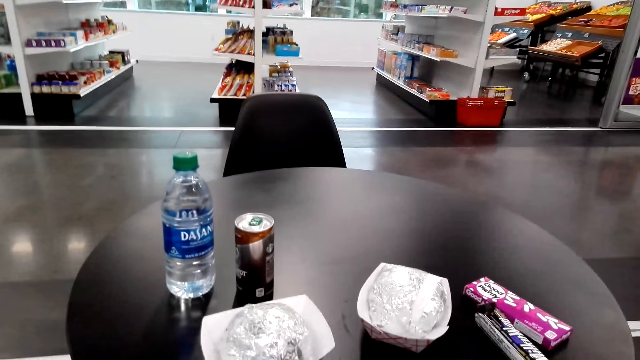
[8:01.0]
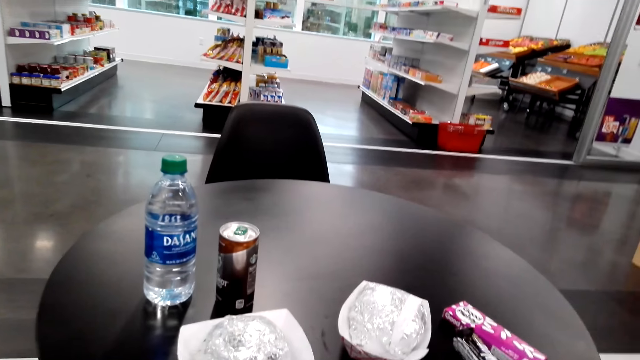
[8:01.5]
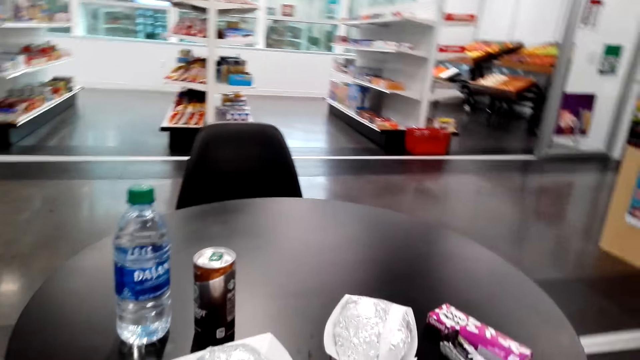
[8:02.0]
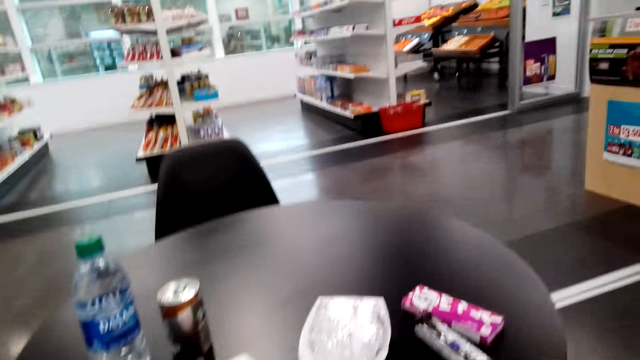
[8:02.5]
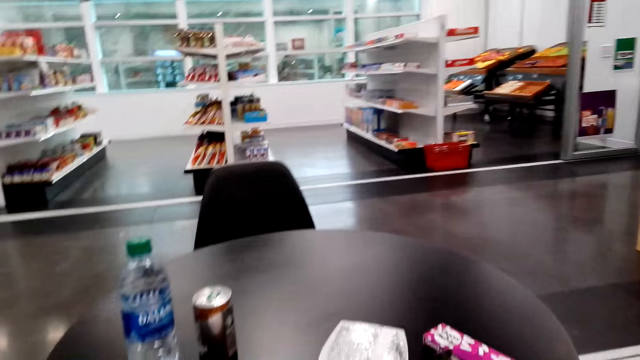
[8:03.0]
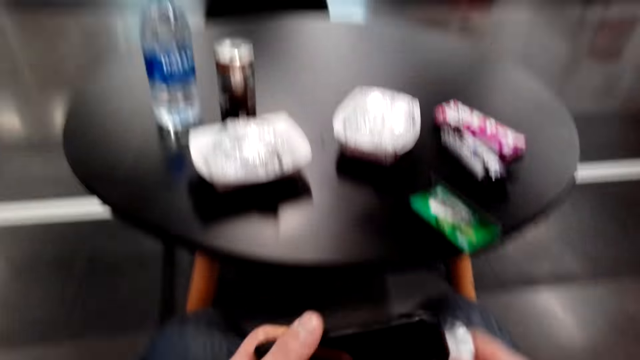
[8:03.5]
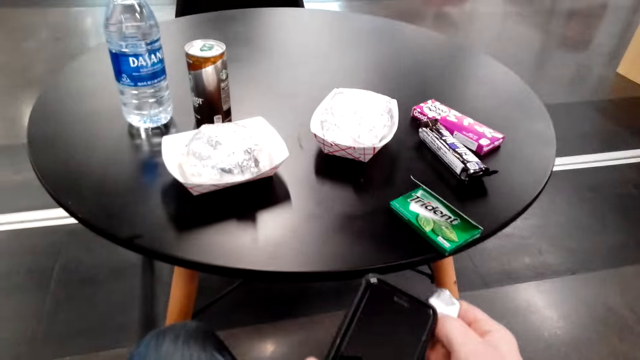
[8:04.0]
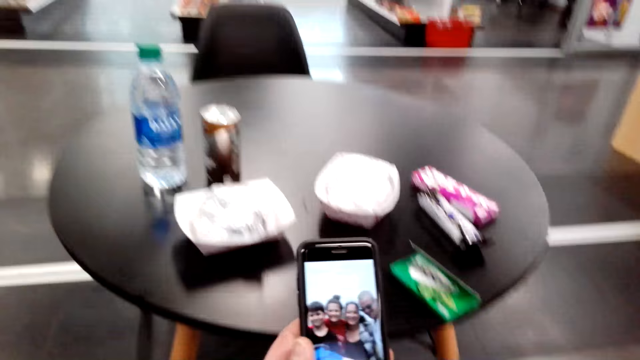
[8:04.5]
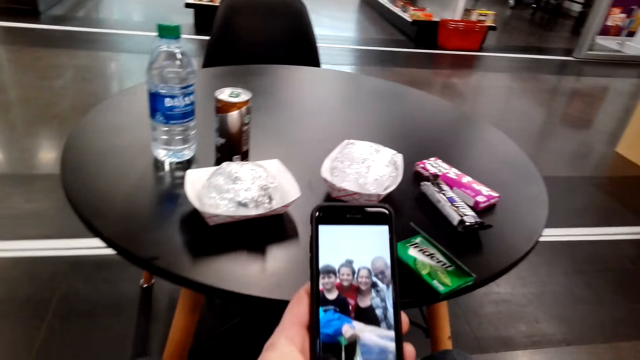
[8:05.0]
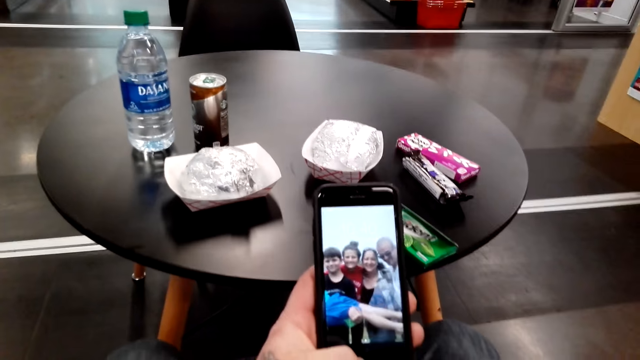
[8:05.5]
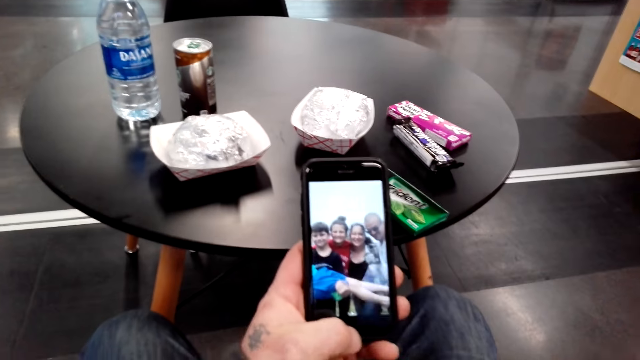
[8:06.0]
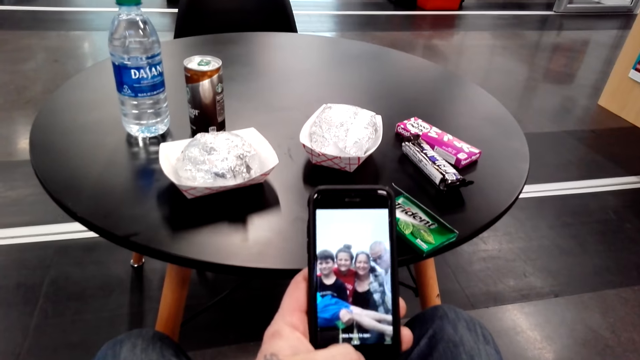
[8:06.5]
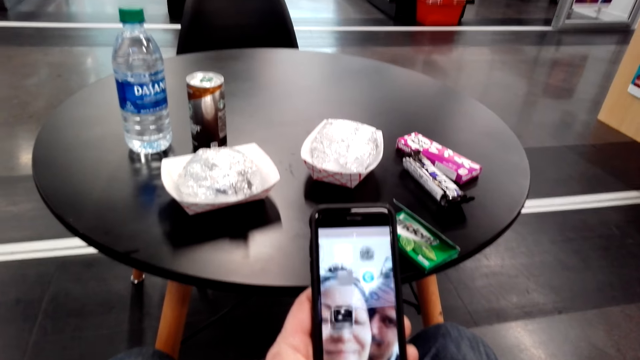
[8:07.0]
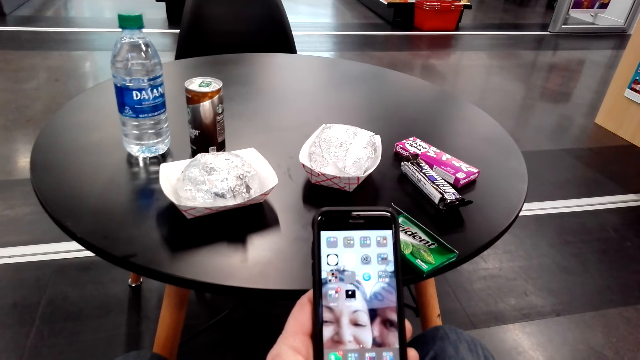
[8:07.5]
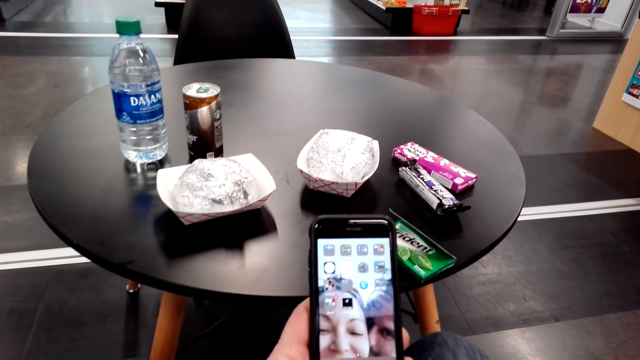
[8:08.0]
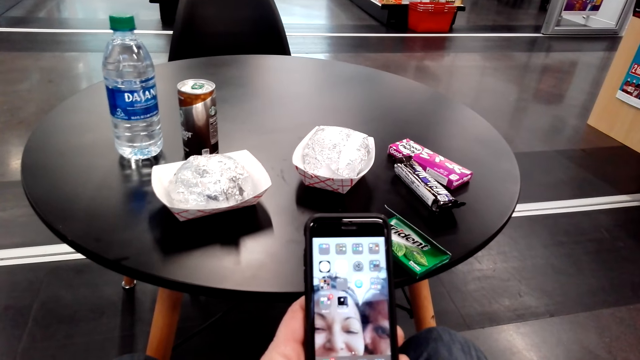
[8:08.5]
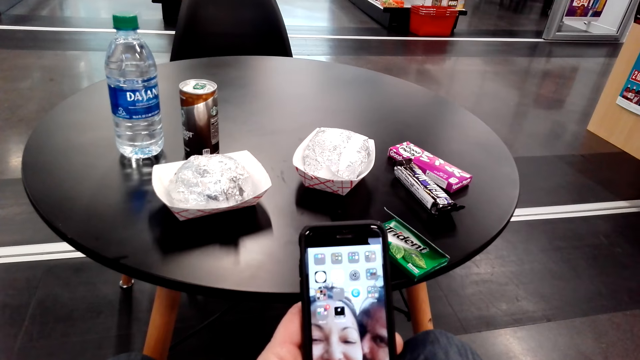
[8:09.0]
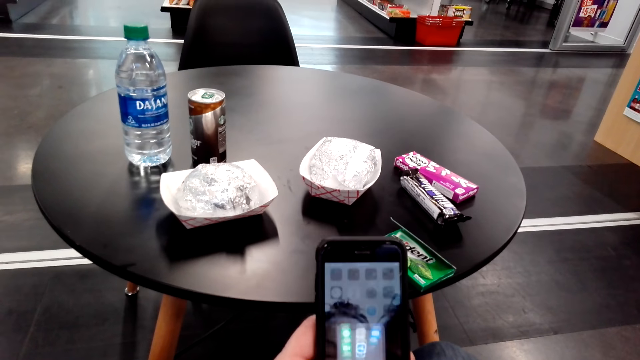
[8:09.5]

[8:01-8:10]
The camera wearer holds a phone. They operate the phone.

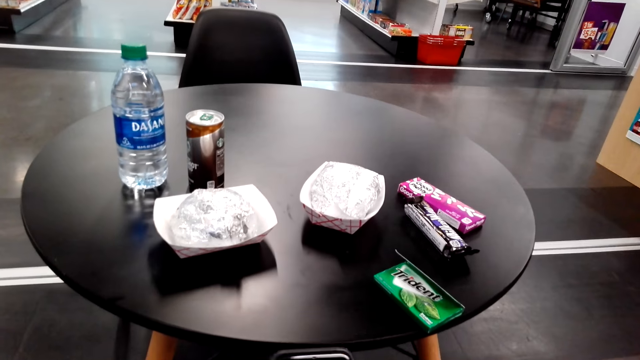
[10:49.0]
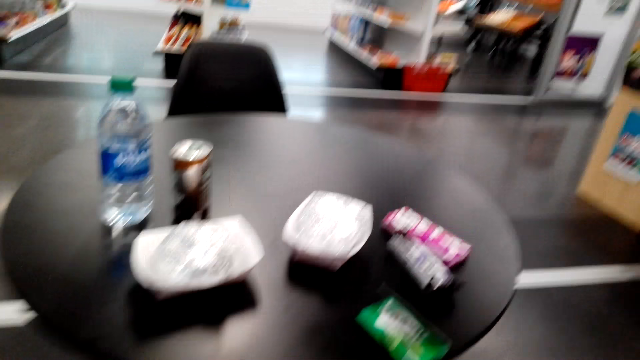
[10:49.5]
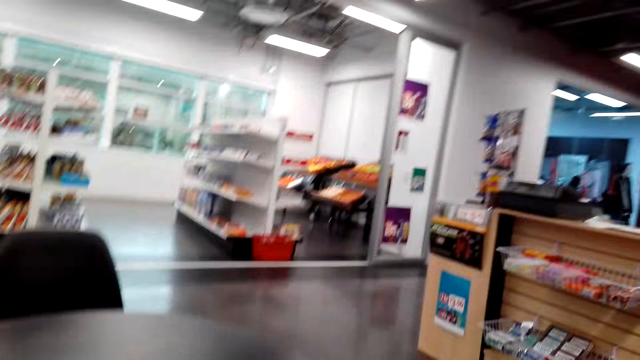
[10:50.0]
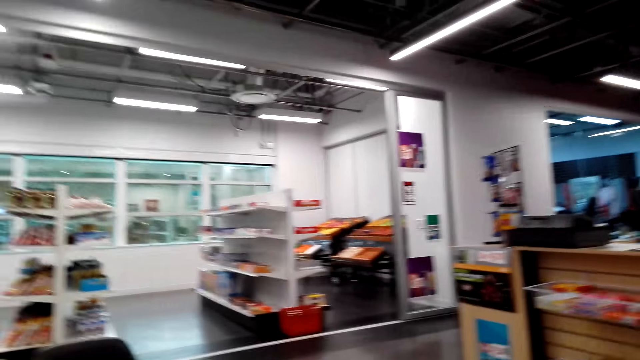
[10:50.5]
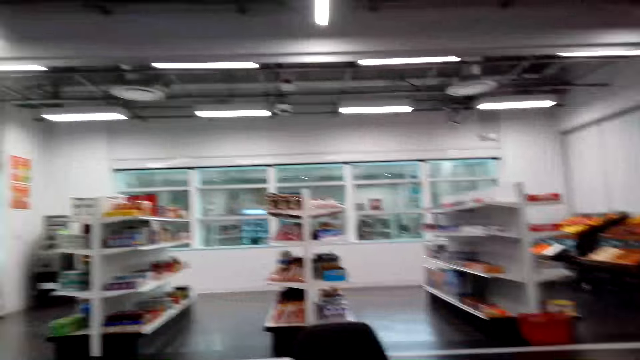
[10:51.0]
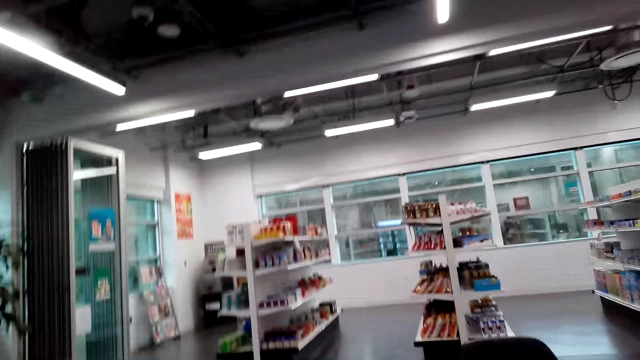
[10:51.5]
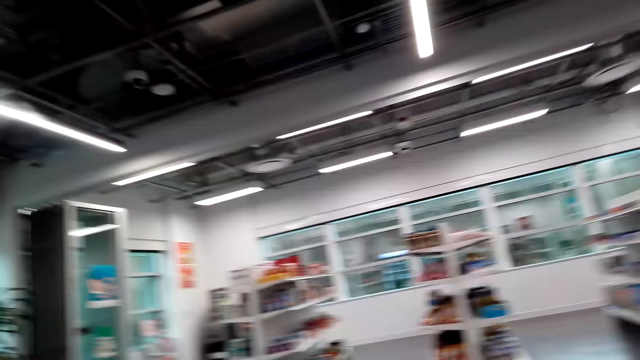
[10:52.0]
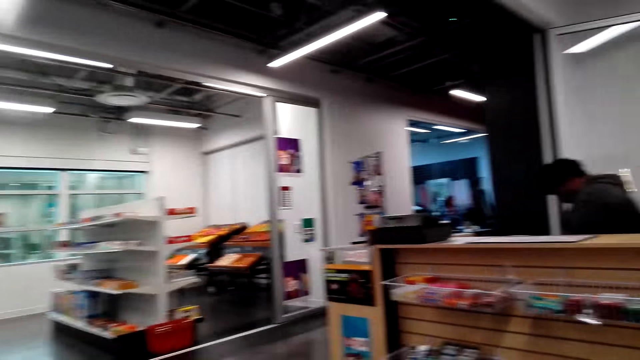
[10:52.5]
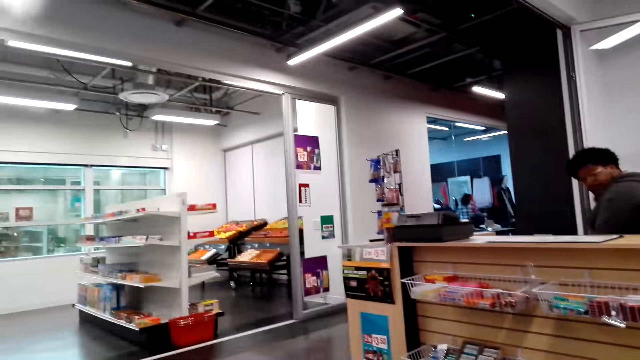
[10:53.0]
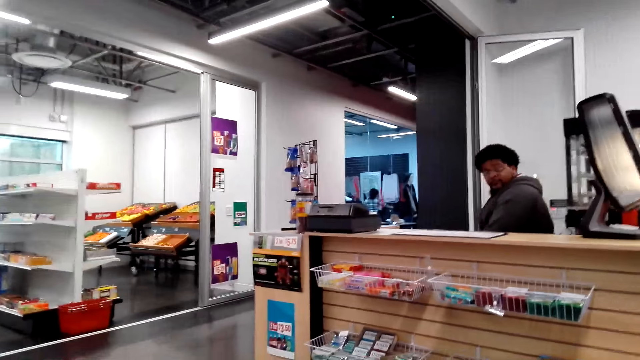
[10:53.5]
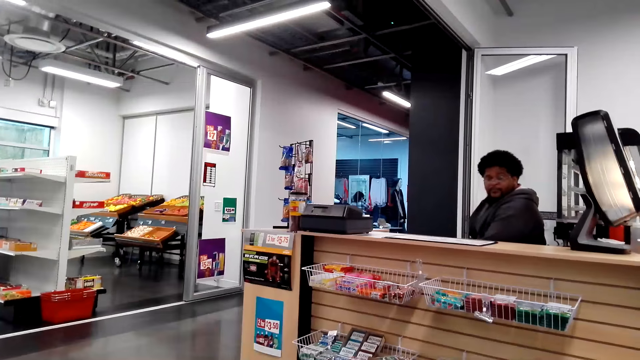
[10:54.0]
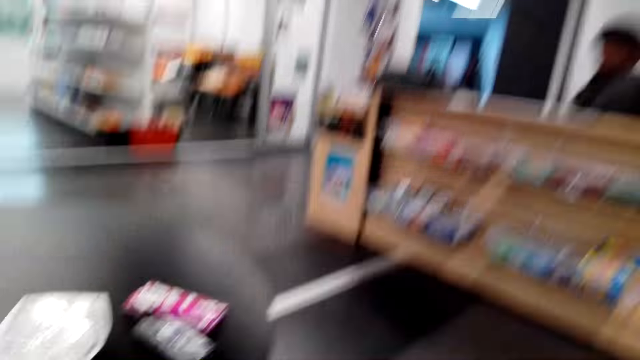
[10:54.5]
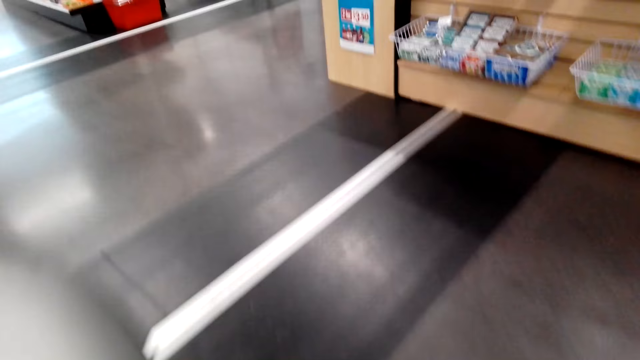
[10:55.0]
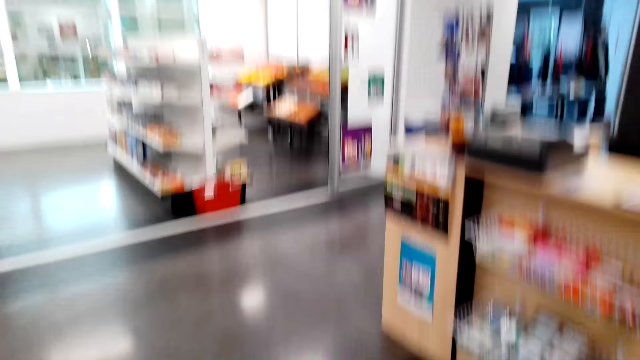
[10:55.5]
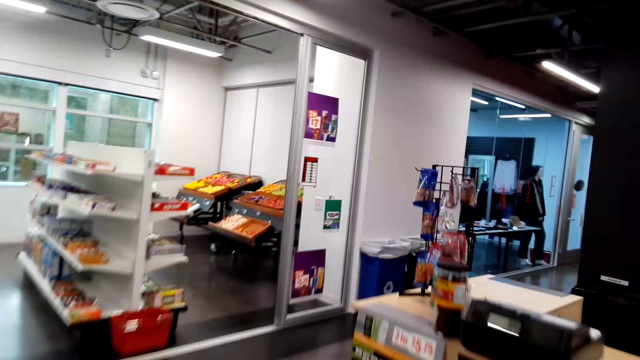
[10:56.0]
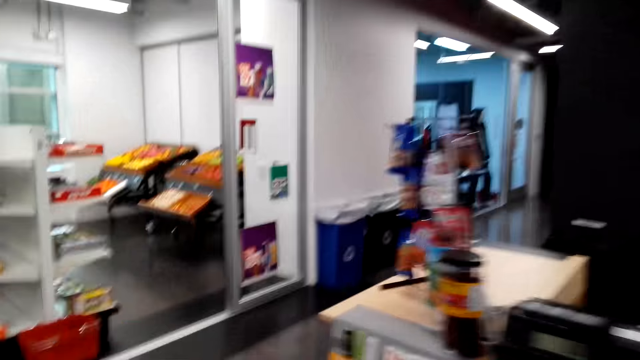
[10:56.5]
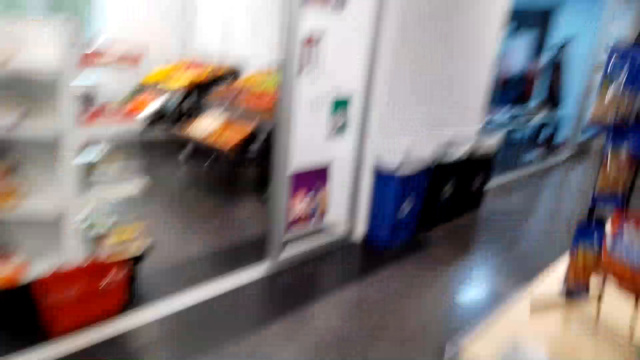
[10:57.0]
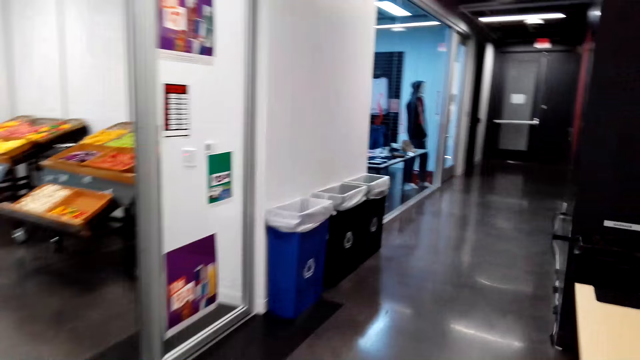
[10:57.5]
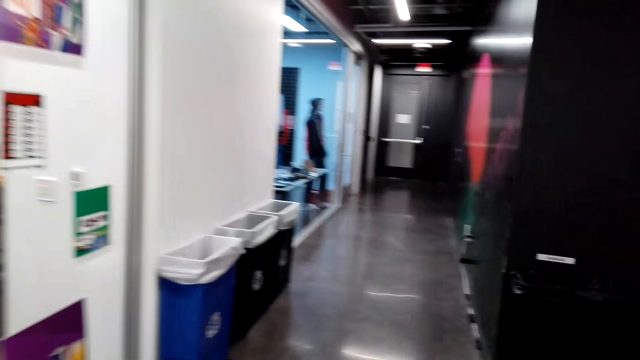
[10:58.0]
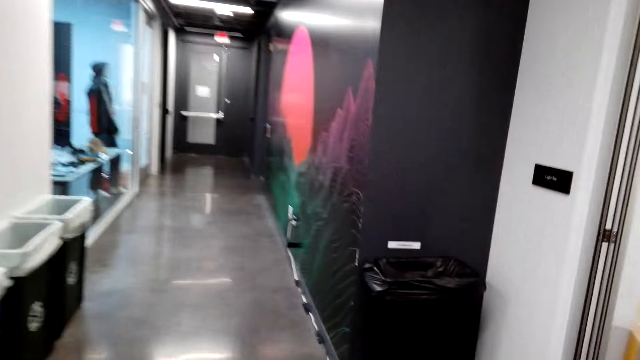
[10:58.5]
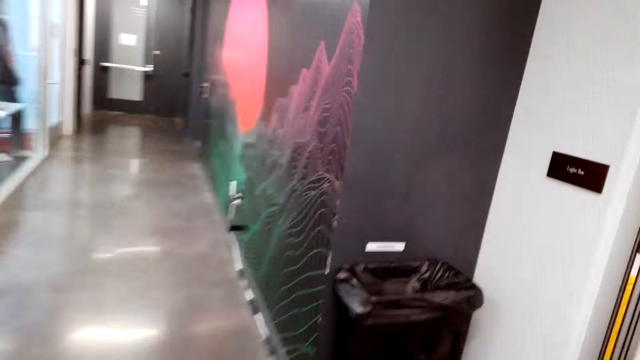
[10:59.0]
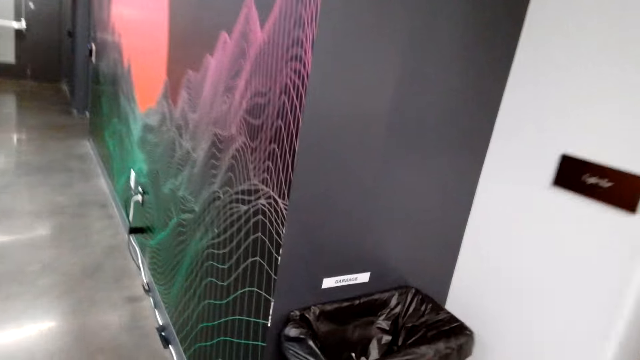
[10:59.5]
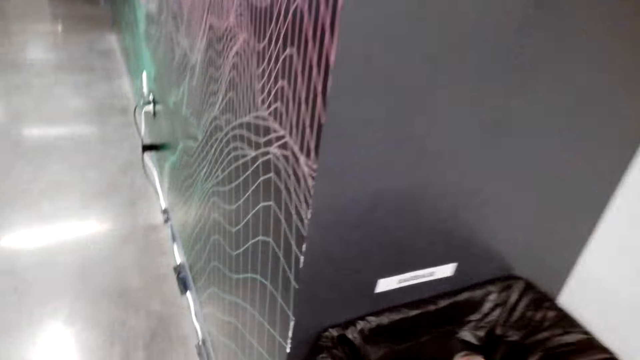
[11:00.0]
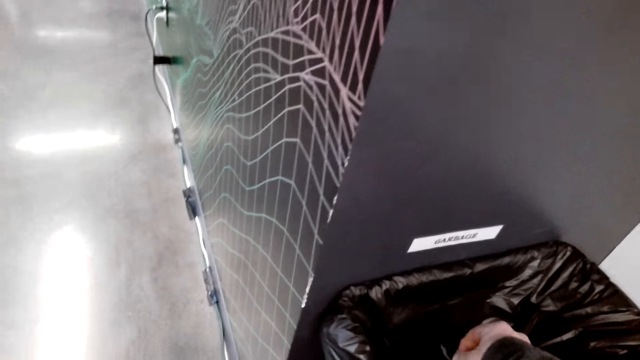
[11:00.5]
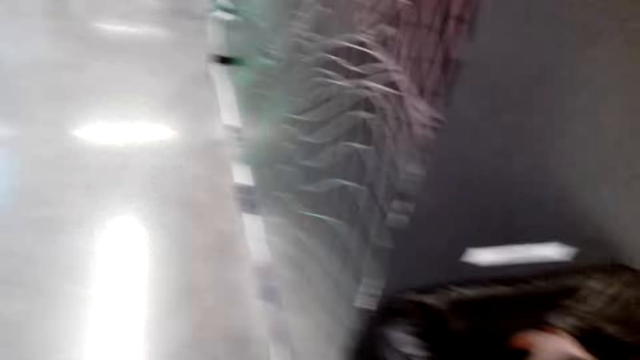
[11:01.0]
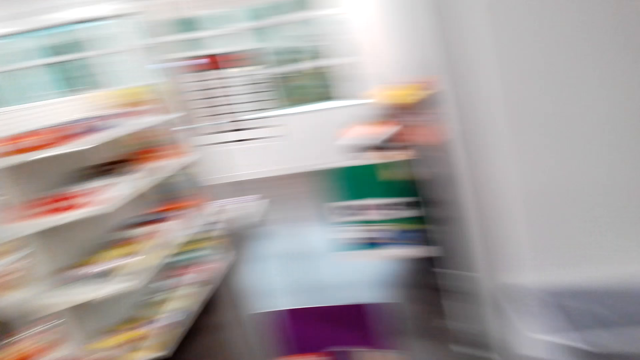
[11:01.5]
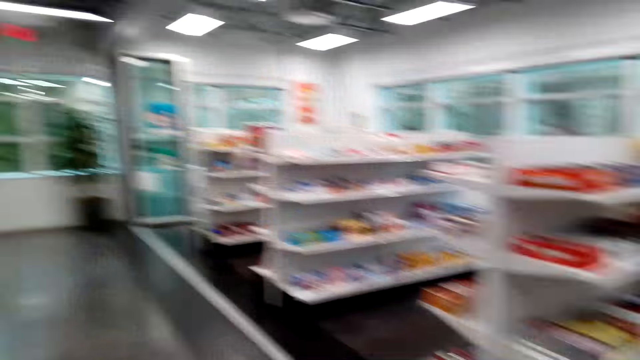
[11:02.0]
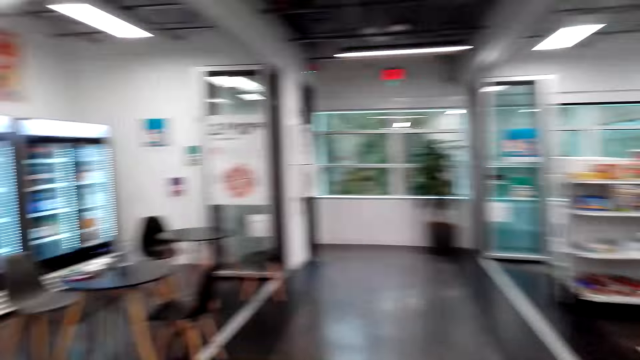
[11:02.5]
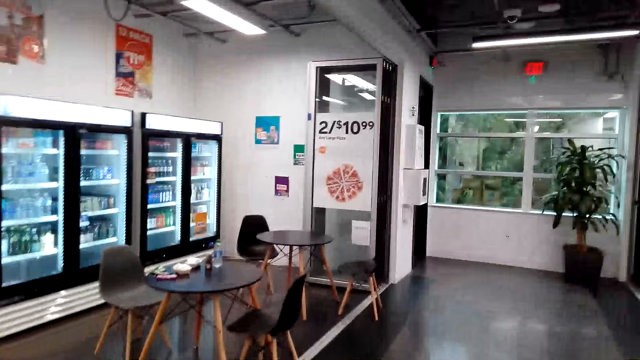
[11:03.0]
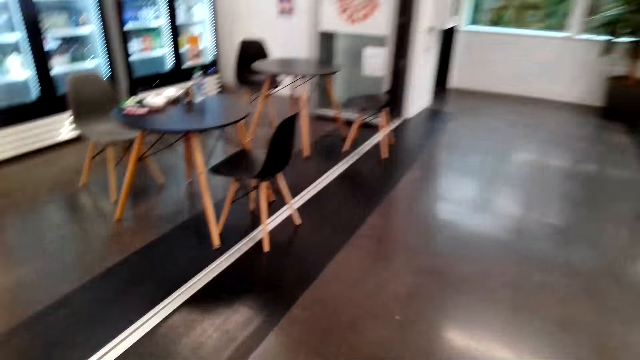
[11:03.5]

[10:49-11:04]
The camera wearer looks around the restaurant. They move in the mall. They converse with a man. They move in the mall. They put the waste in the dust bin. They move in the mall.
